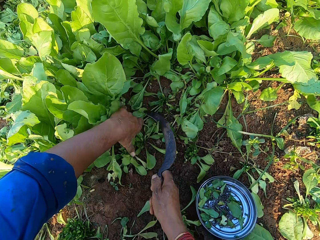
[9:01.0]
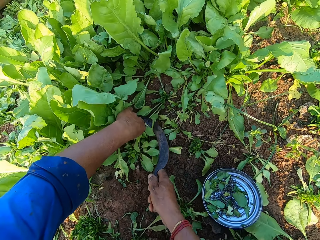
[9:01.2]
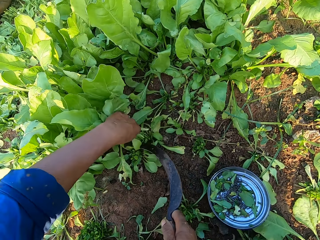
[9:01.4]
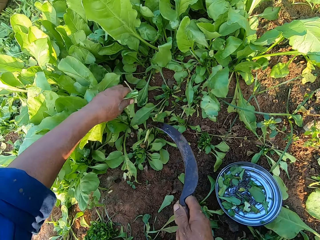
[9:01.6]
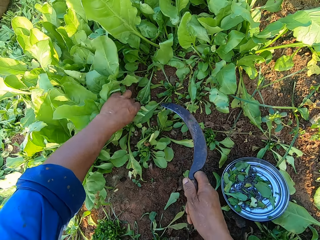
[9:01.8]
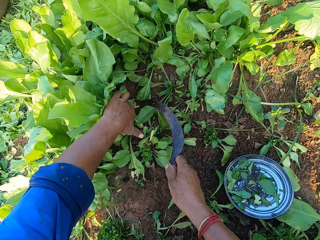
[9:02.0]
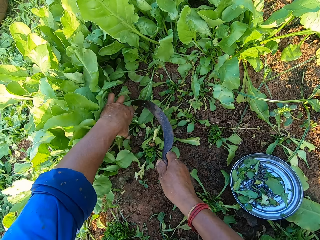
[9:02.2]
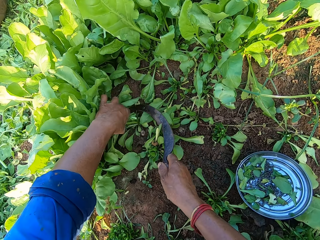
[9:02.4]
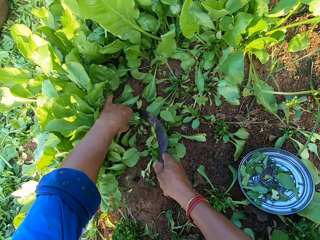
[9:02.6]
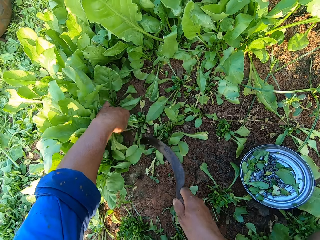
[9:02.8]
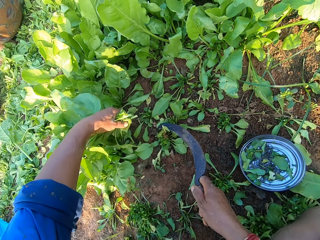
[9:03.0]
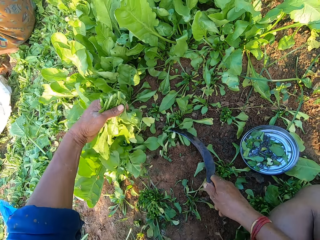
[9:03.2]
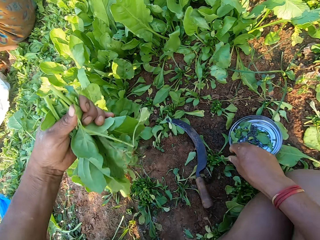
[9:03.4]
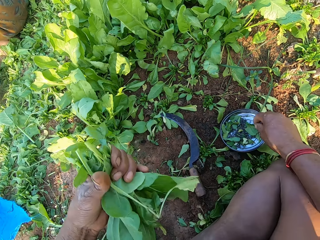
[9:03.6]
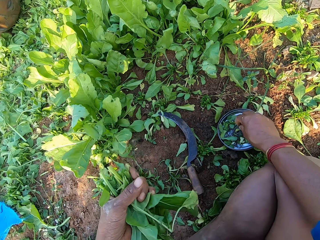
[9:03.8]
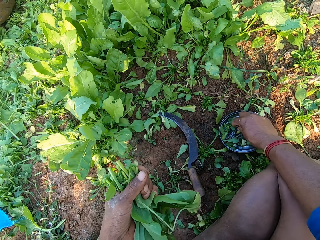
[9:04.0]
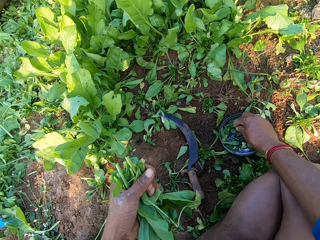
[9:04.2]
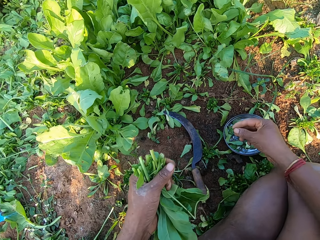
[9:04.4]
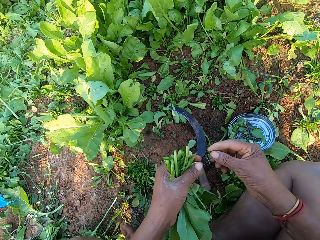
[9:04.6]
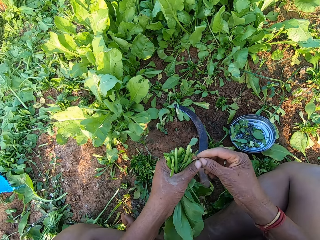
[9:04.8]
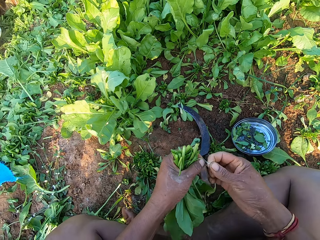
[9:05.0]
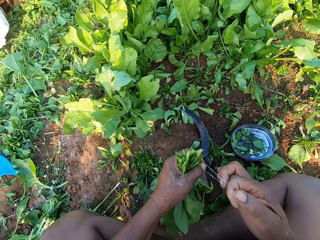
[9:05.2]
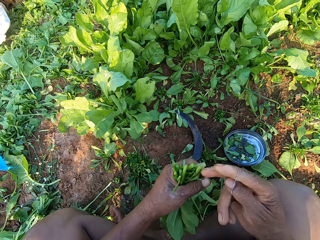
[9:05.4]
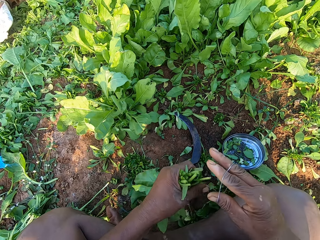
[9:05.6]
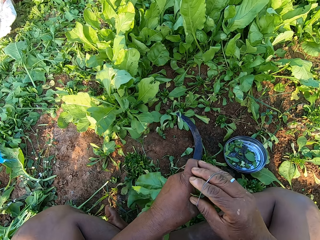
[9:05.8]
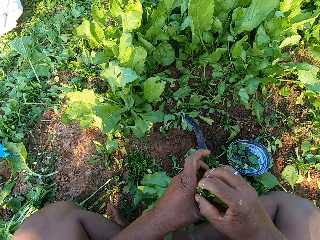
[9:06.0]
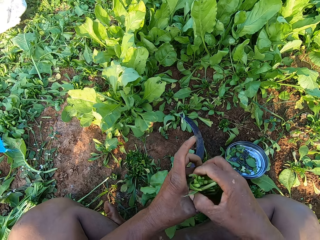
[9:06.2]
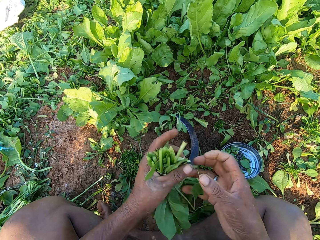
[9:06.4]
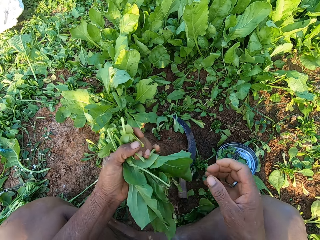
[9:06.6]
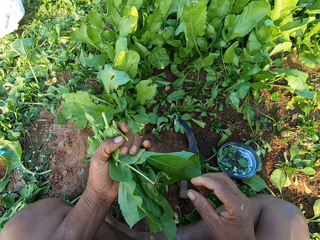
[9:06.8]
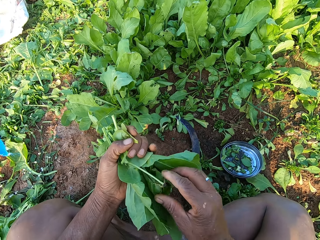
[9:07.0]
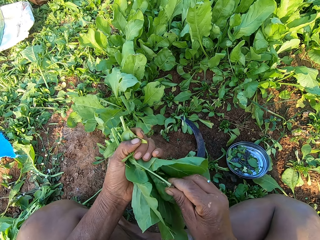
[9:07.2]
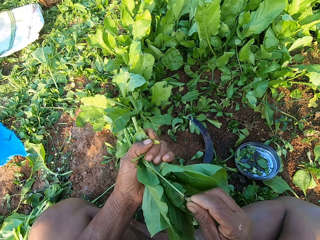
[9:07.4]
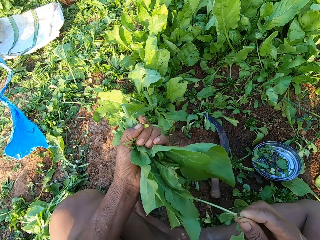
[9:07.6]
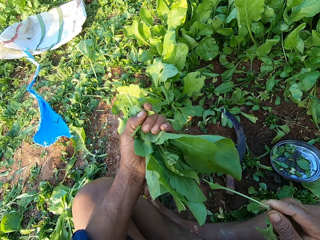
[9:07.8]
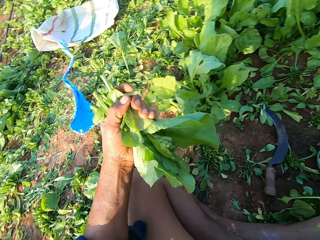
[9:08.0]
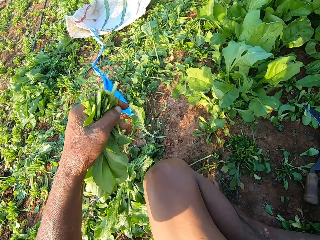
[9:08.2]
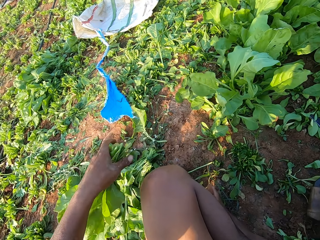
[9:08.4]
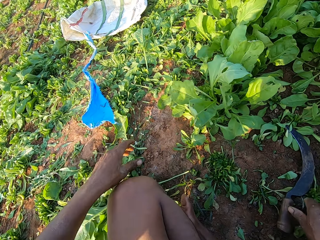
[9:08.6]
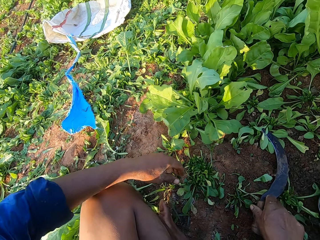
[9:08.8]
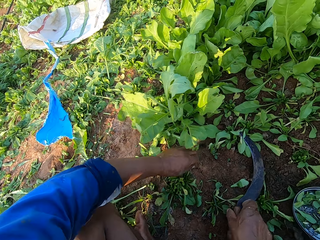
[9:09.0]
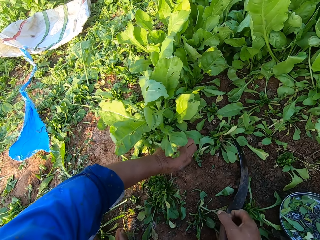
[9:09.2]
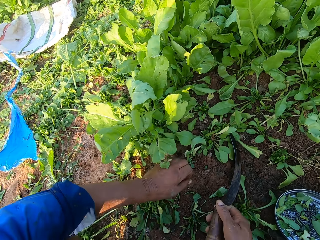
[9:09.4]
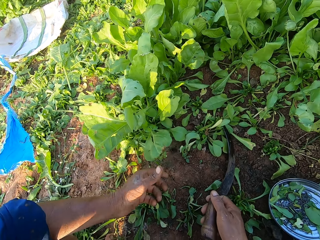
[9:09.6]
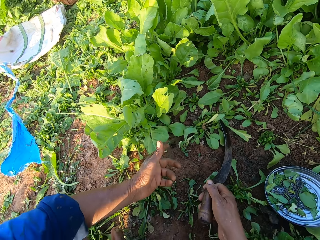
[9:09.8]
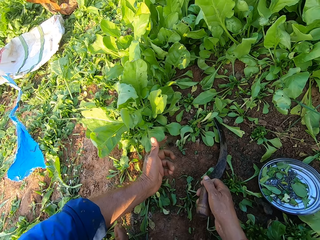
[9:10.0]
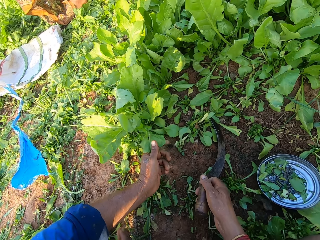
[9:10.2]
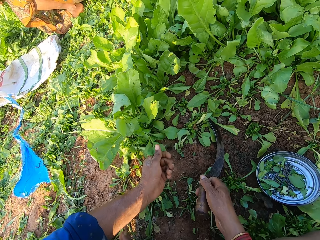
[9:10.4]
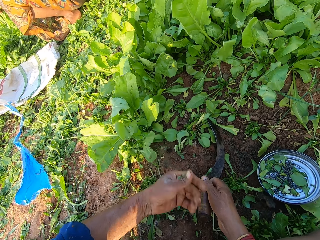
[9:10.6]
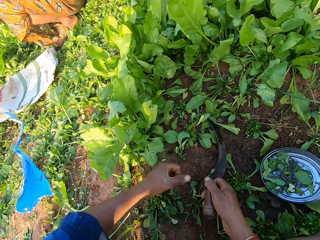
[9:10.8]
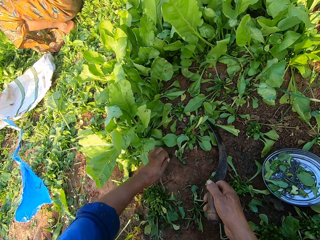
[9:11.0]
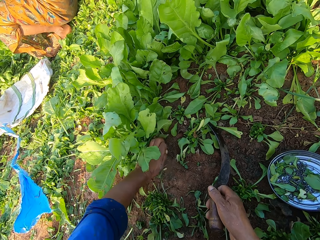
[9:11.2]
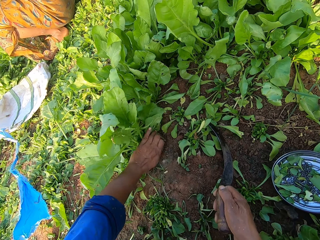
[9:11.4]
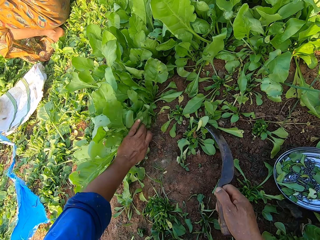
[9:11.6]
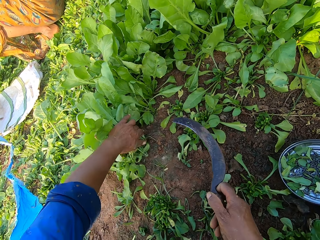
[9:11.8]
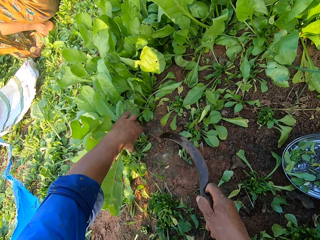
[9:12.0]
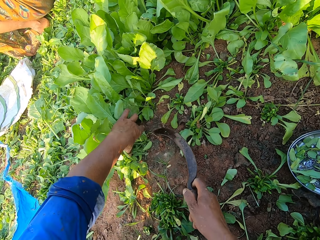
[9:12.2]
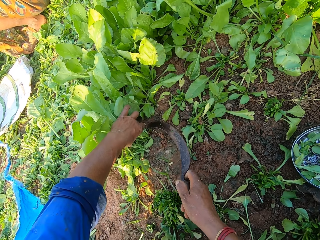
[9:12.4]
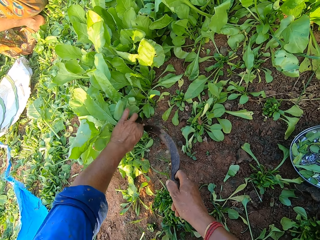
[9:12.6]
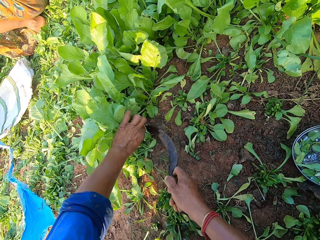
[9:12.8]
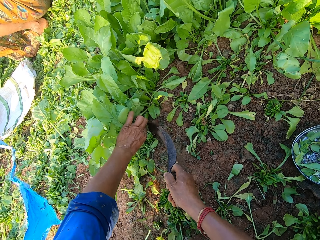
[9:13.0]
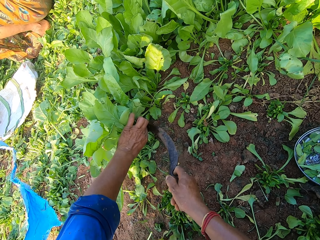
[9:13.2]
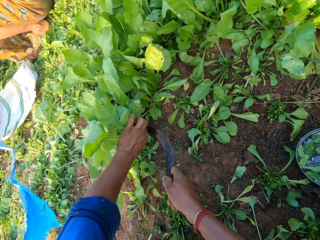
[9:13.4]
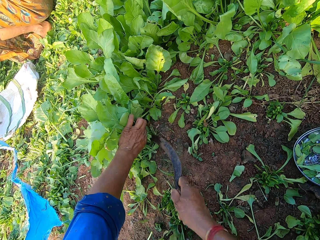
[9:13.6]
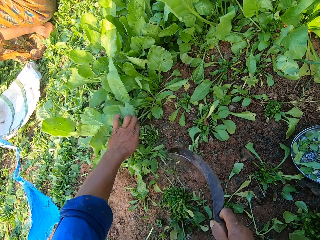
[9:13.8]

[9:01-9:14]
The camera wearer cuts the collard green leaves in his left hand with a sickle in his right hand. He holds some collard green leaves with his left hand. He cuts the collard green leaves in his left hand with the sickle in his right hand. He drops the sickle on the ground with his right hand. He picks a rubber band from the lid on the ground with his right hand. He pulls the rubber band with both hands. He ties the collard green leaves in his left hand with the rubber band in his right hand. He pulls some collard green leaves to the ground with his left hand. He drops the collard green on the ground with his left hand. He picks the sickle from the ground with his right hand. He touches a collard green leaf with his left hand. He holds some collard green leaves with his left hand. He cuts the collard green leaves in his left hand with the sickle in his right hand.

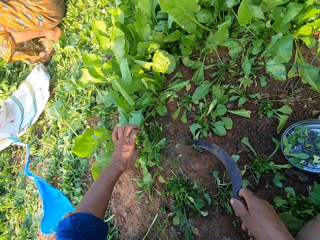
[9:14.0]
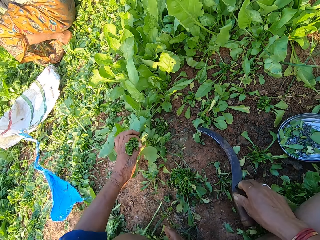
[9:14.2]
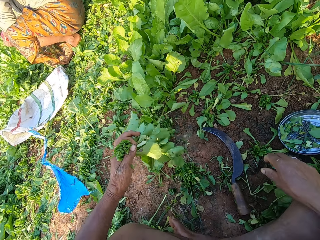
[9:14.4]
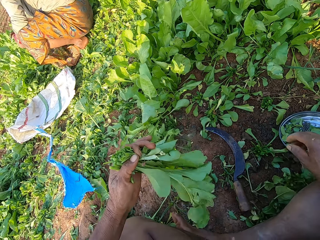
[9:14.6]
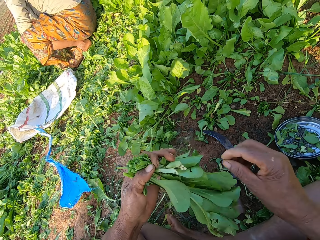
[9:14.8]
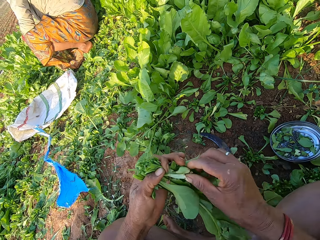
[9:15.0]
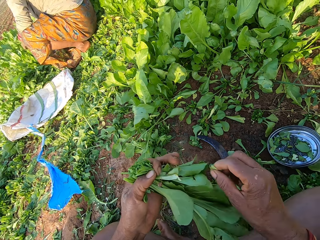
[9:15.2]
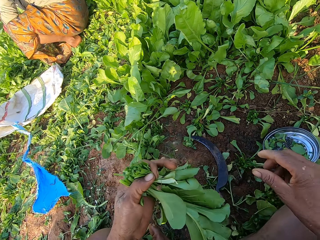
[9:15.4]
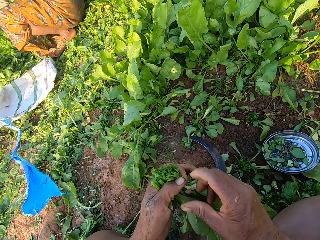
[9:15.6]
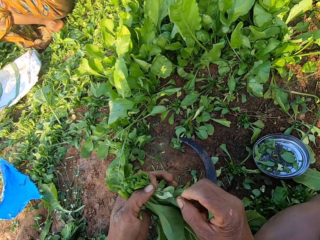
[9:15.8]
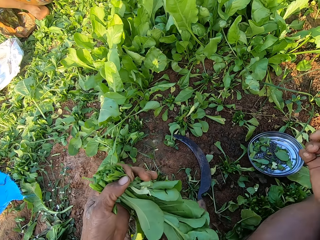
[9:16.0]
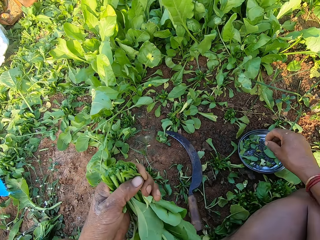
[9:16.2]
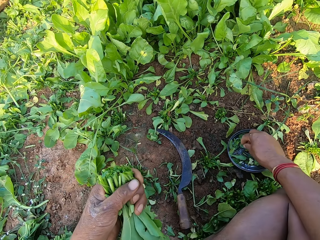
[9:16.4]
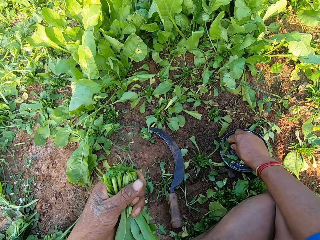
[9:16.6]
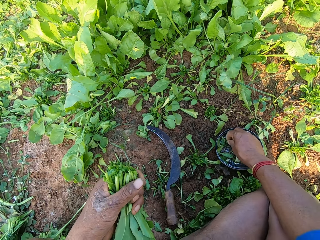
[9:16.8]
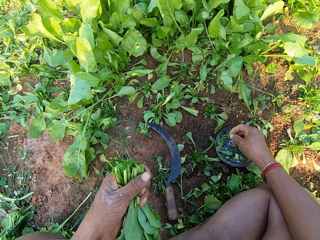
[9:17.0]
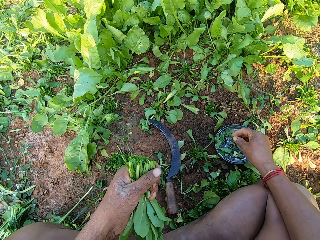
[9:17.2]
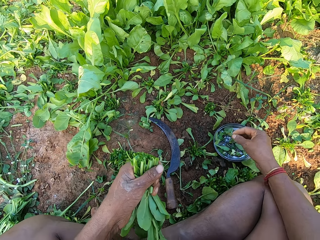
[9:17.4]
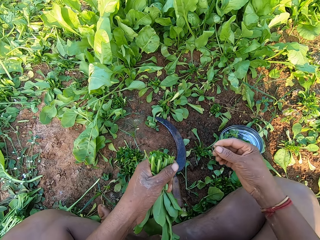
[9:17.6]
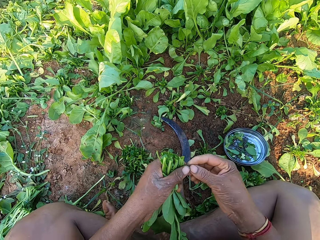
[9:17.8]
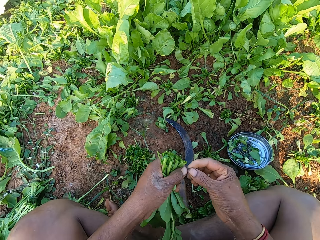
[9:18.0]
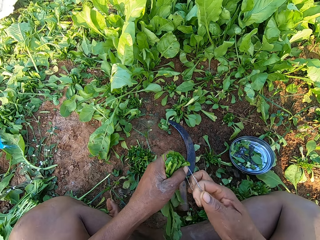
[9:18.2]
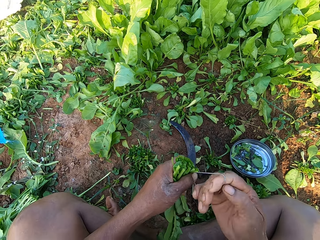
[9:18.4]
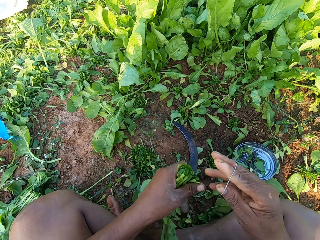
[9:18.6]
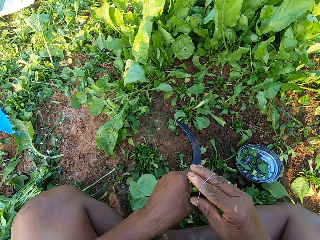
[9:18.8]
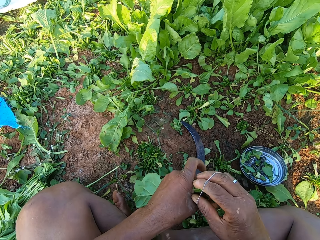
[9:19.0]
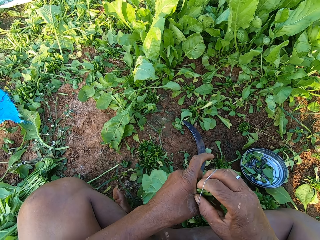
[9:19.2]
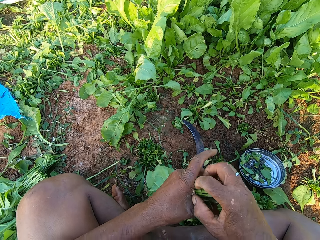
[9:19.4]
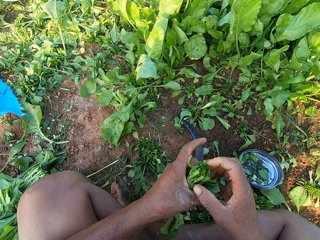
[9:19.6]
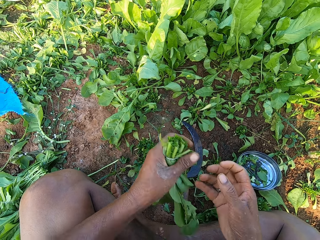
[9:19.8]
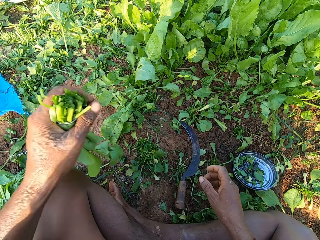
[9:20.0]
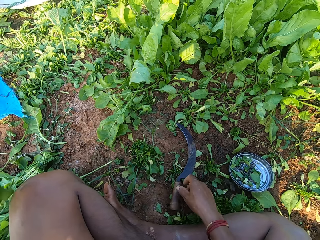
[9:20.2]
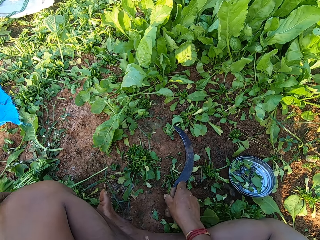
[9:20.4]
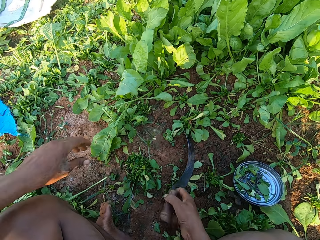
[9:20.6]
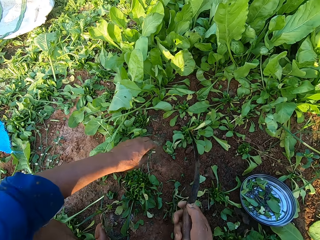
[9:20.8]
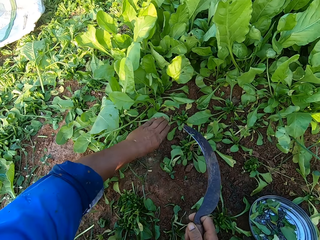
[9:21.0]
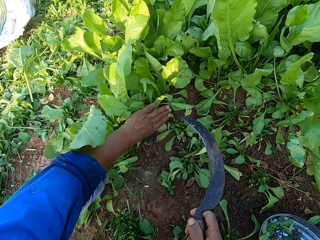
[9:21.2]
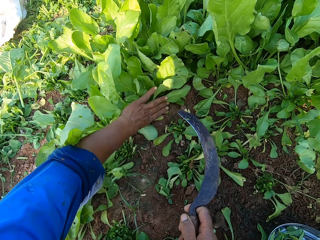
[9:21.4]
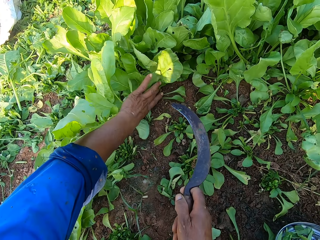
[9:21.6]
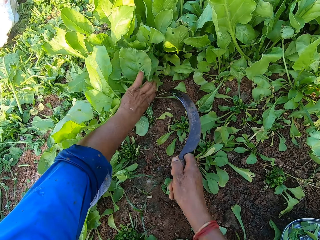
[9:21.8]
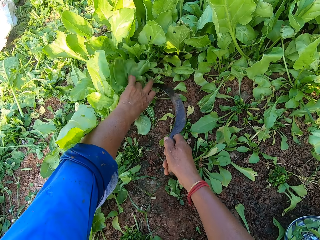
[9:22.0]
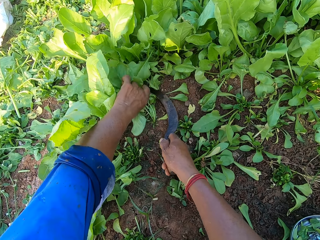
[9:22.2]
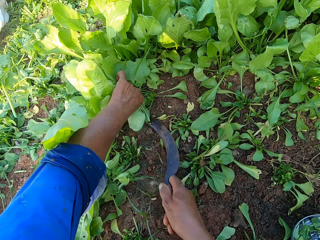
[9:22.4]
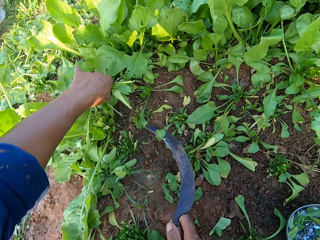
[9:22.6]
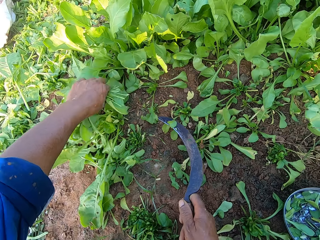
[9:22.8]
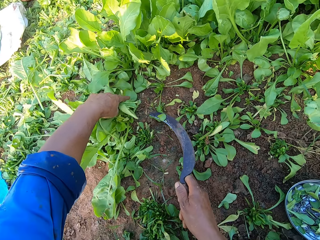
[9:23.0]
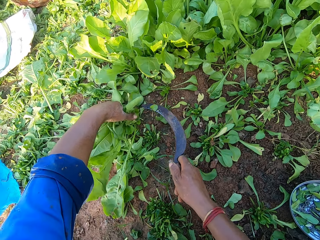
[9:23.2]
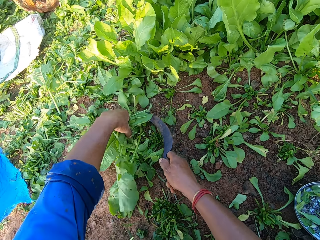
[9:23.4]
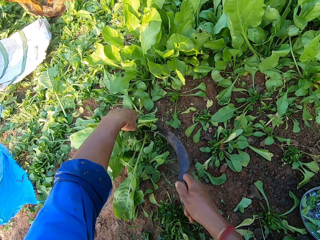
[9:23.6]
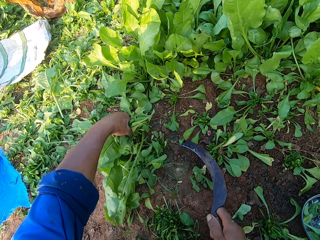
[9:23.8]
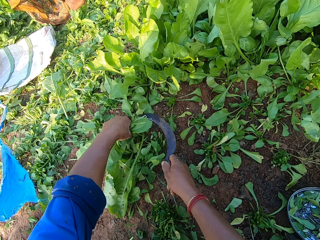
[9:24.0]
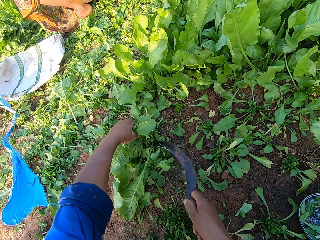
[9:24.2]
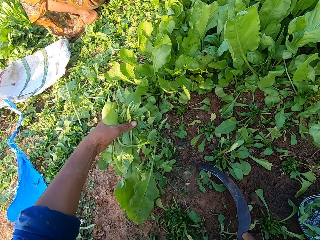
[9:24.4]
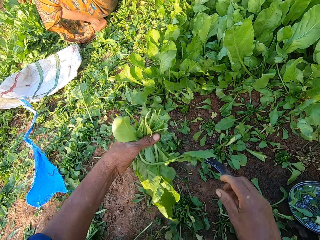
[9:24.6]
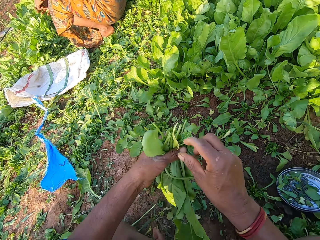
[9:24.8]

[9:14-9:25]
The camera wearer drops the sickle on the ground with his right hand. He picks the plants from the plants or spinach bunch in his left hand with his right hand. He pulls some collard green leaves from his left hand to the ground with his right hand. He picks a rubber band from the metal plate on the floor with his right hand. He opens the rubber band with both hands. He holds the rubber band with his right hand. He places the rubber band on the plants with his right hand. He picks the sickle from the floor with his right hand. He puts the spinach bunch on the ground. He holds the plants on the floor with his left hand. He cuts the plants with the sickle with his right hand. He holds the plants on the floor with his left hand. He cuts the plants with the sickle with his right hand. He drops the sickle on the floor with his right hand.
